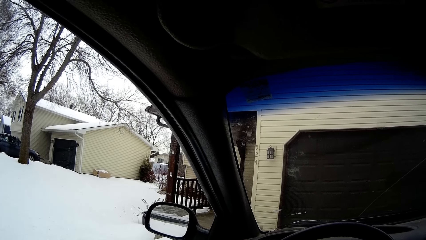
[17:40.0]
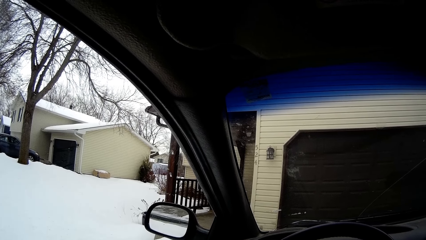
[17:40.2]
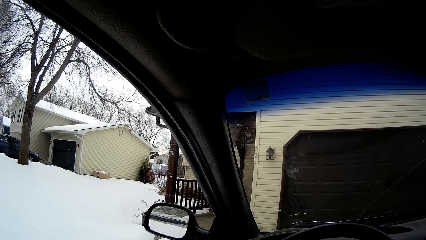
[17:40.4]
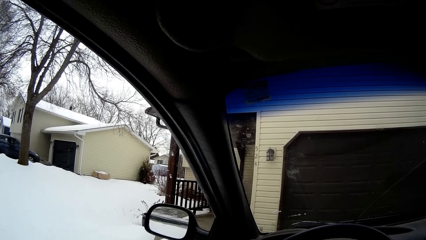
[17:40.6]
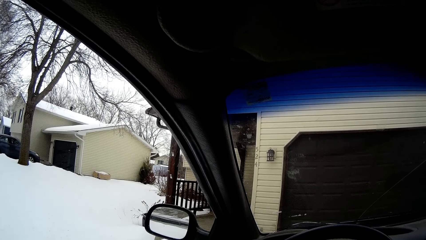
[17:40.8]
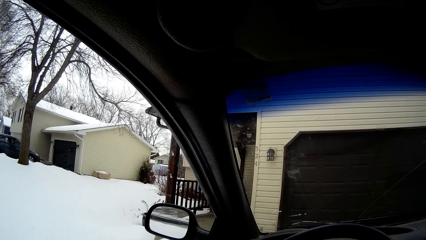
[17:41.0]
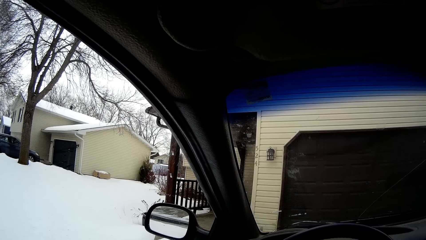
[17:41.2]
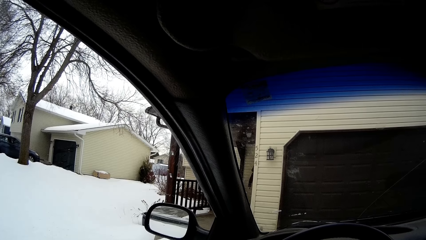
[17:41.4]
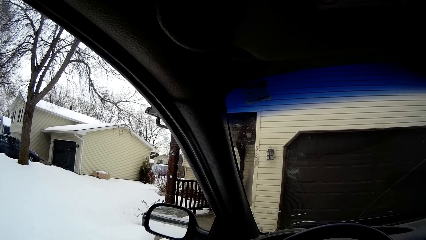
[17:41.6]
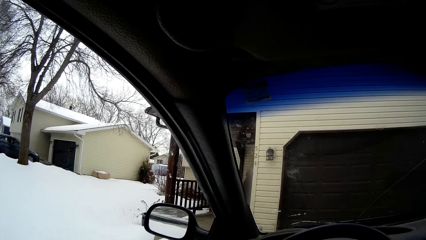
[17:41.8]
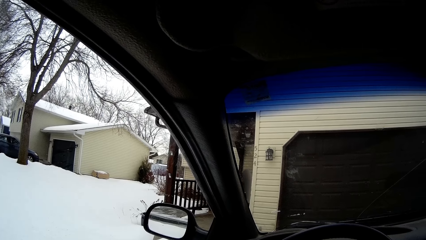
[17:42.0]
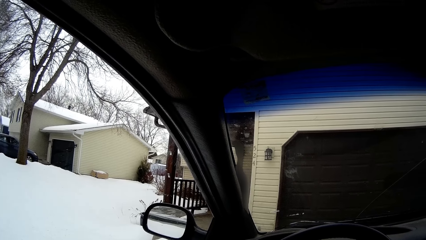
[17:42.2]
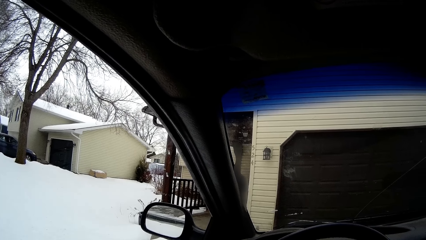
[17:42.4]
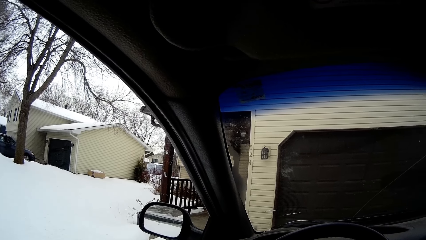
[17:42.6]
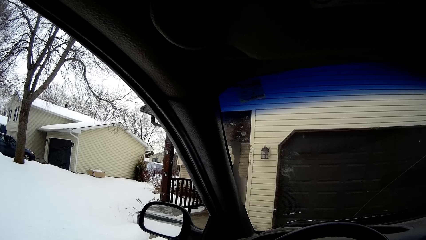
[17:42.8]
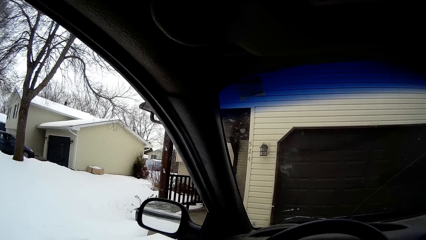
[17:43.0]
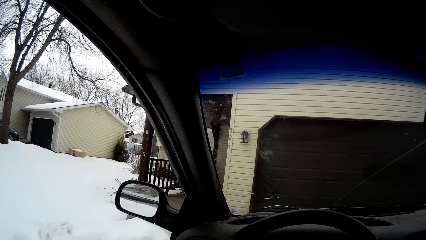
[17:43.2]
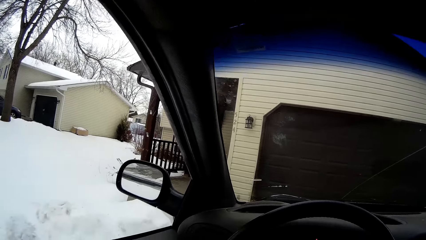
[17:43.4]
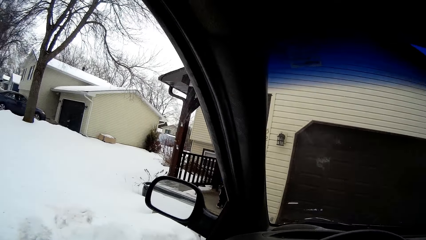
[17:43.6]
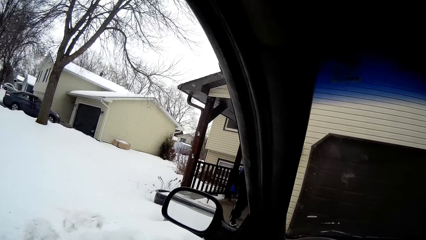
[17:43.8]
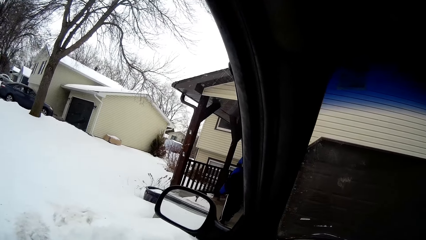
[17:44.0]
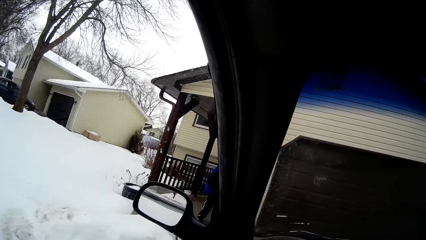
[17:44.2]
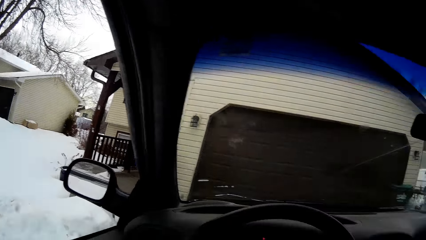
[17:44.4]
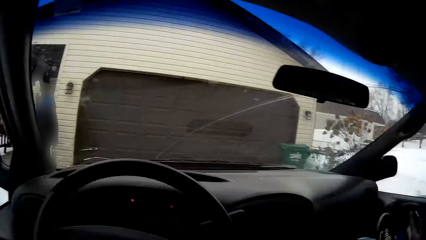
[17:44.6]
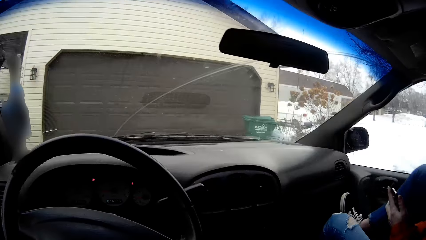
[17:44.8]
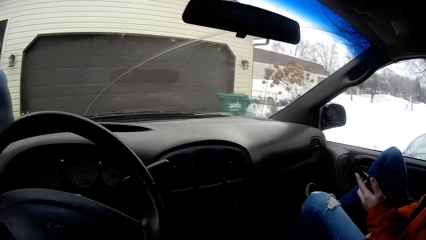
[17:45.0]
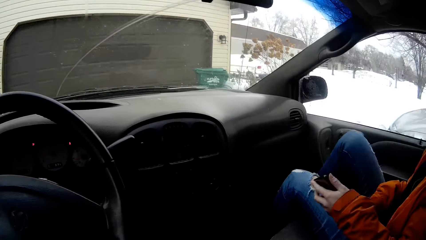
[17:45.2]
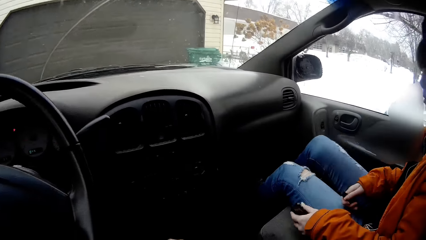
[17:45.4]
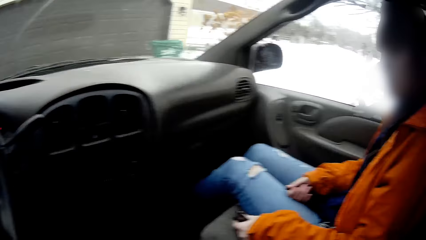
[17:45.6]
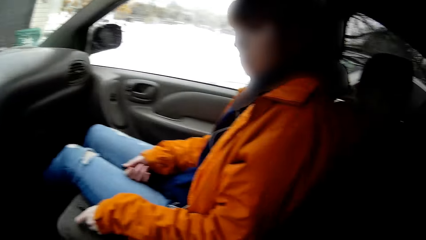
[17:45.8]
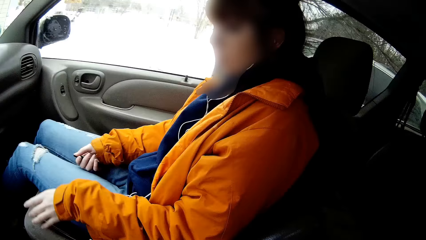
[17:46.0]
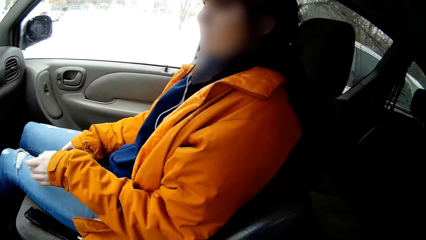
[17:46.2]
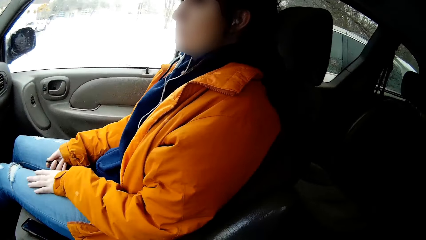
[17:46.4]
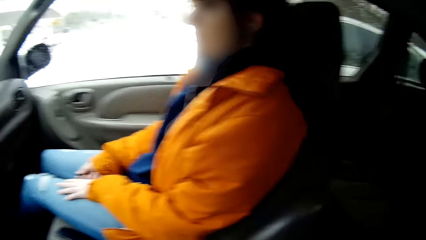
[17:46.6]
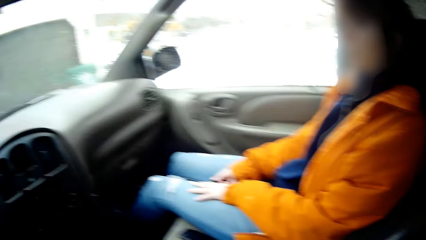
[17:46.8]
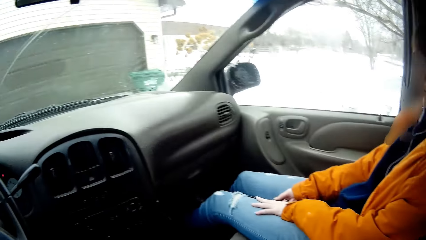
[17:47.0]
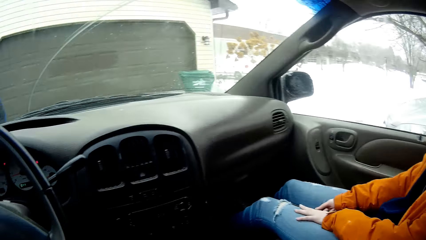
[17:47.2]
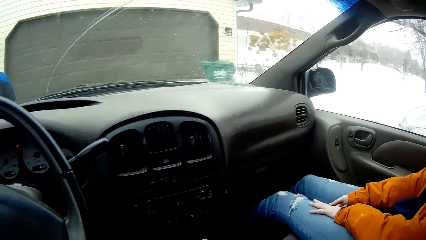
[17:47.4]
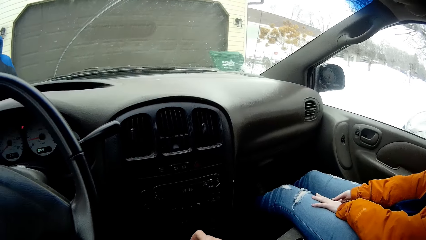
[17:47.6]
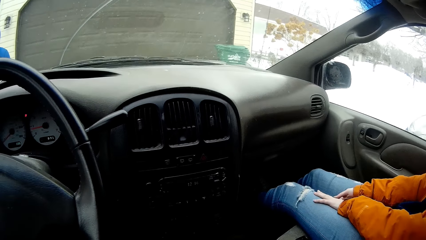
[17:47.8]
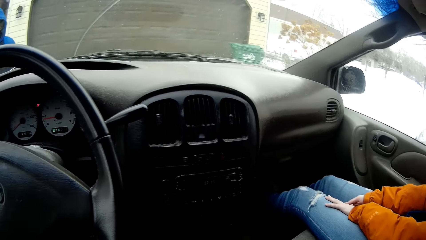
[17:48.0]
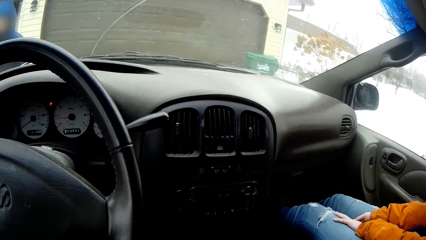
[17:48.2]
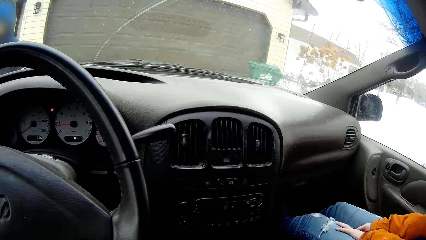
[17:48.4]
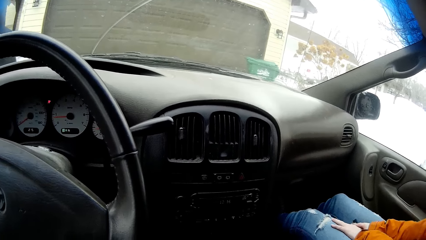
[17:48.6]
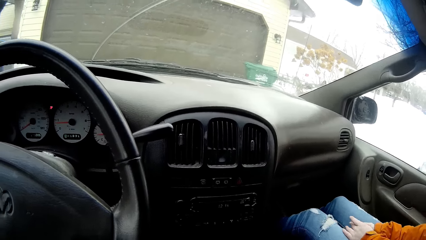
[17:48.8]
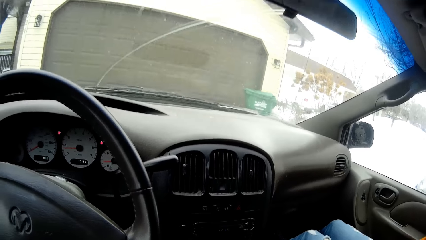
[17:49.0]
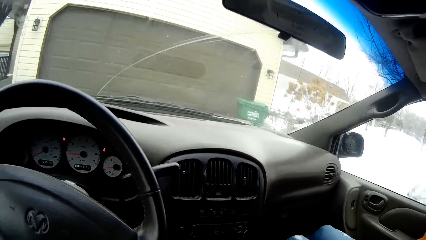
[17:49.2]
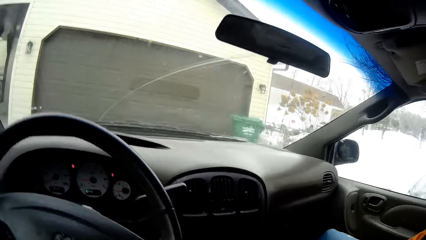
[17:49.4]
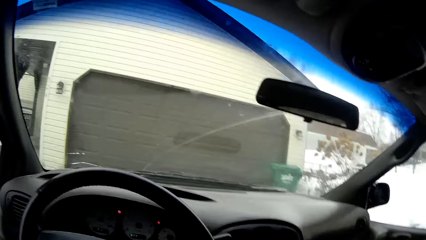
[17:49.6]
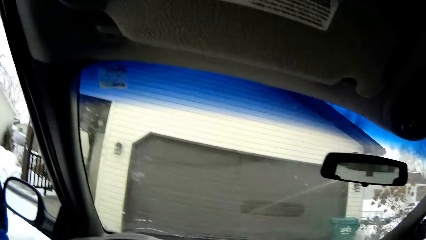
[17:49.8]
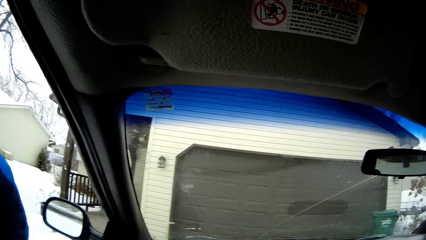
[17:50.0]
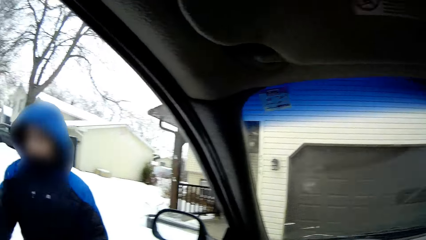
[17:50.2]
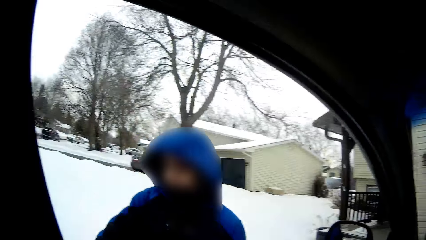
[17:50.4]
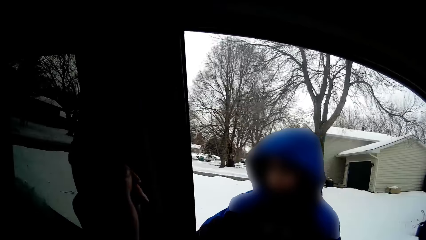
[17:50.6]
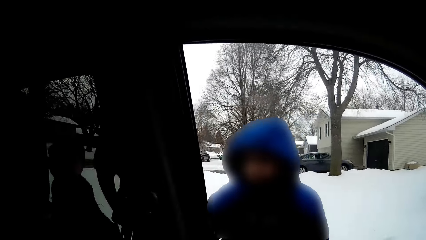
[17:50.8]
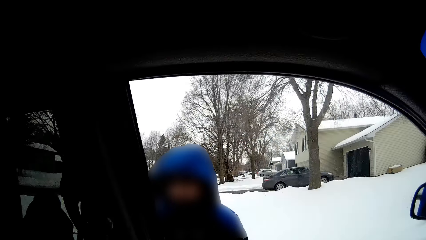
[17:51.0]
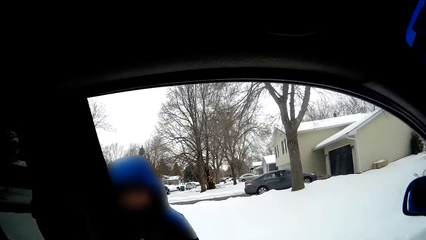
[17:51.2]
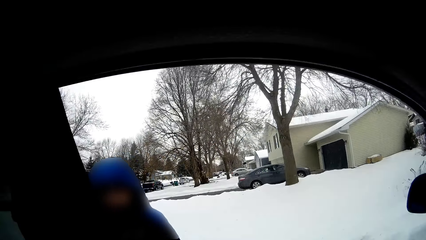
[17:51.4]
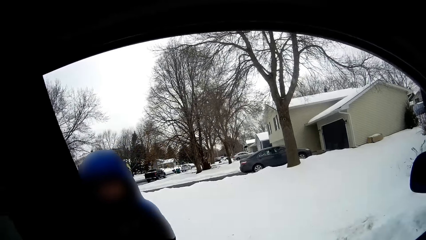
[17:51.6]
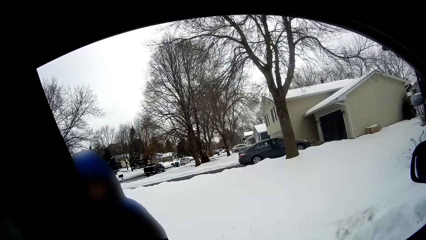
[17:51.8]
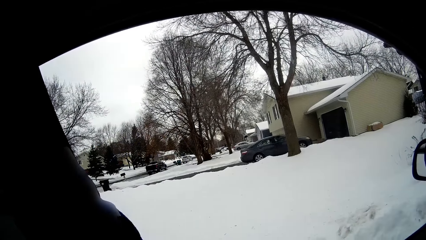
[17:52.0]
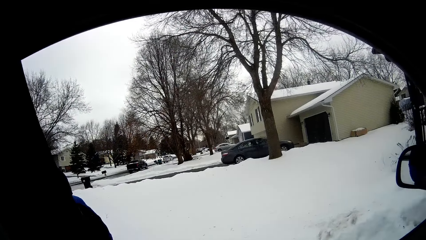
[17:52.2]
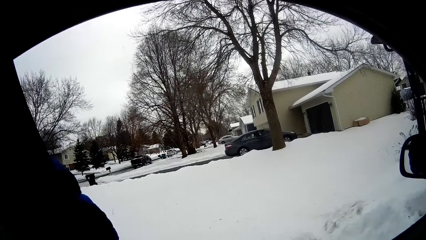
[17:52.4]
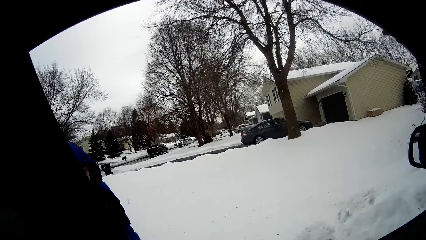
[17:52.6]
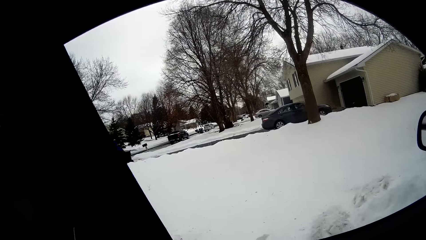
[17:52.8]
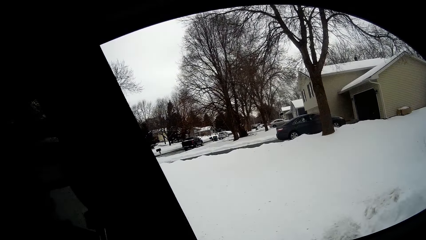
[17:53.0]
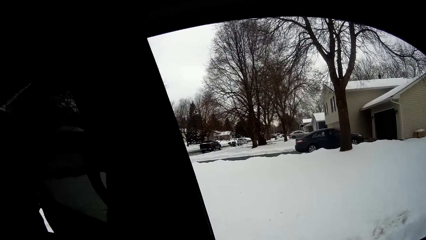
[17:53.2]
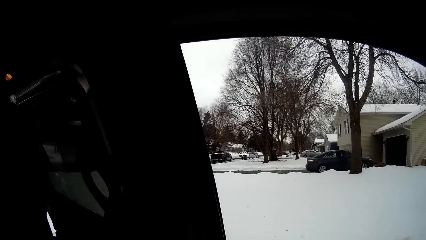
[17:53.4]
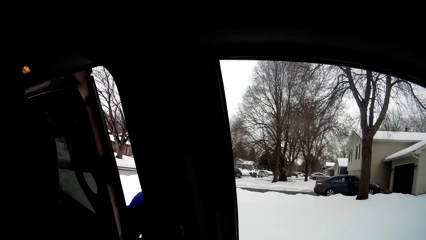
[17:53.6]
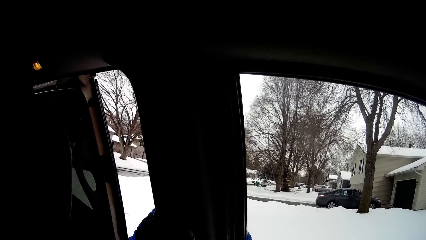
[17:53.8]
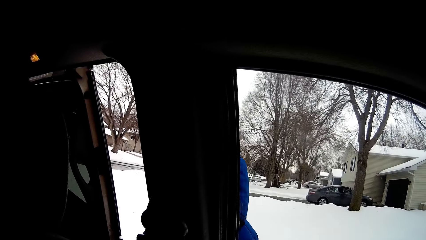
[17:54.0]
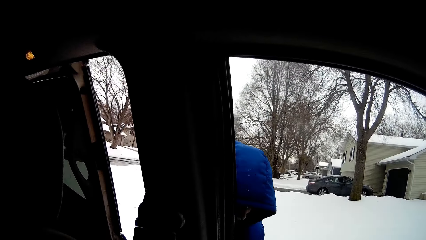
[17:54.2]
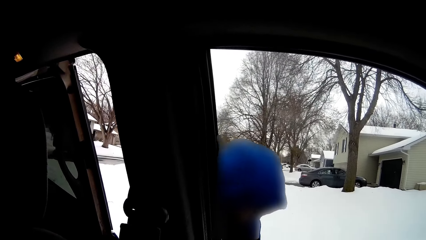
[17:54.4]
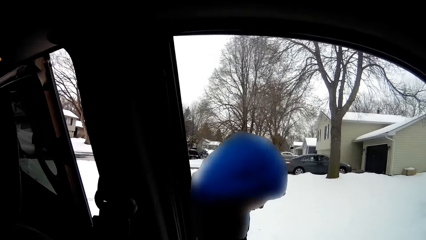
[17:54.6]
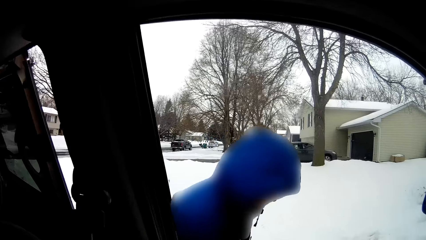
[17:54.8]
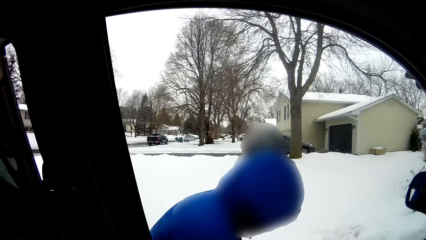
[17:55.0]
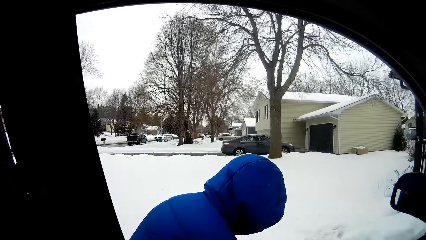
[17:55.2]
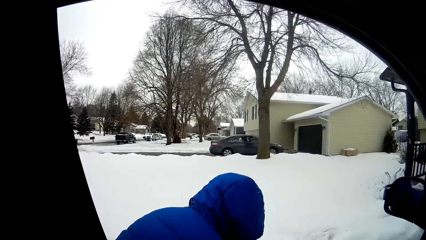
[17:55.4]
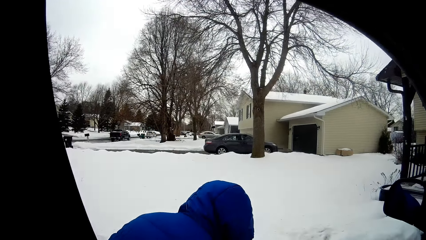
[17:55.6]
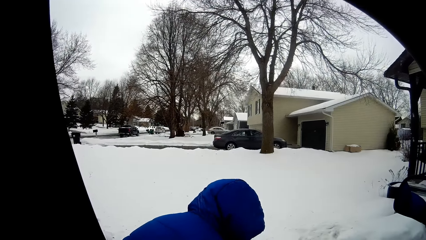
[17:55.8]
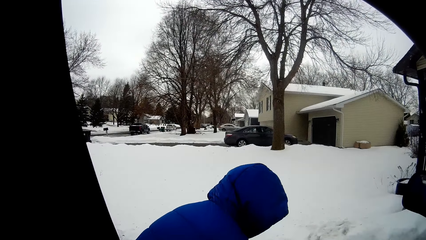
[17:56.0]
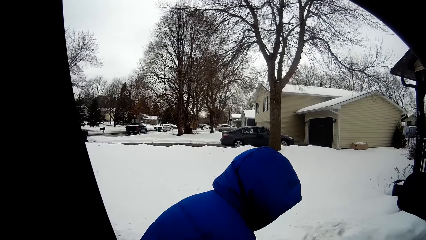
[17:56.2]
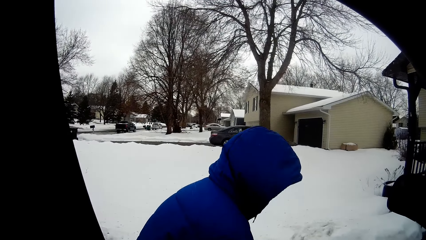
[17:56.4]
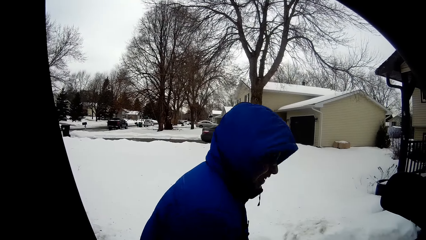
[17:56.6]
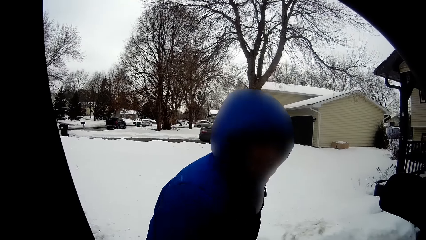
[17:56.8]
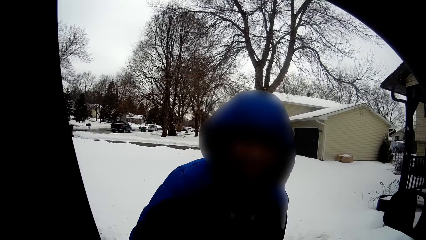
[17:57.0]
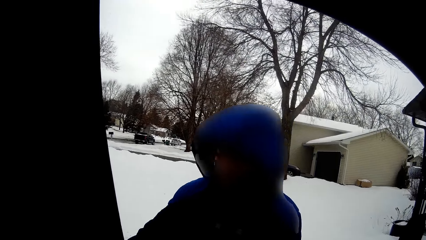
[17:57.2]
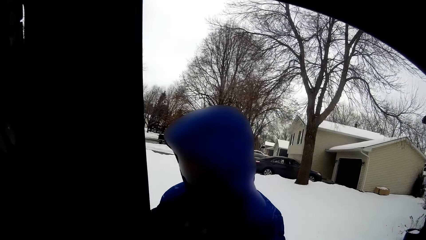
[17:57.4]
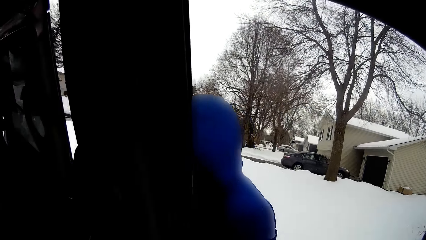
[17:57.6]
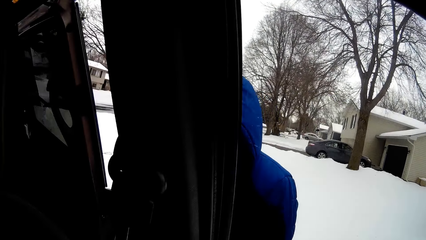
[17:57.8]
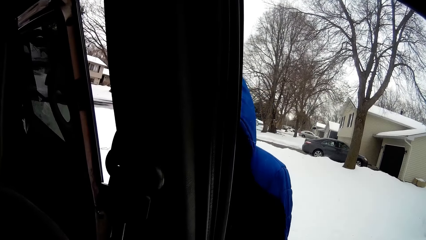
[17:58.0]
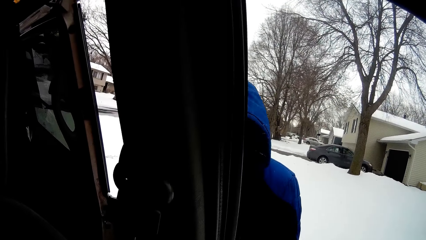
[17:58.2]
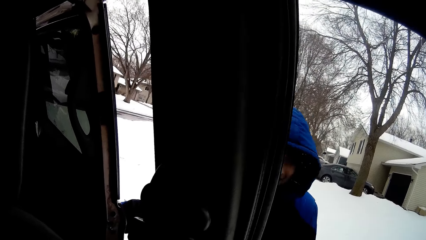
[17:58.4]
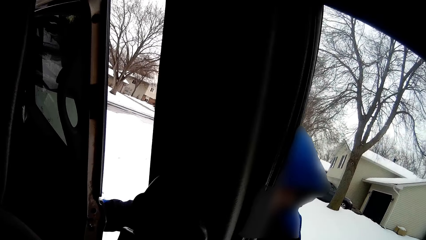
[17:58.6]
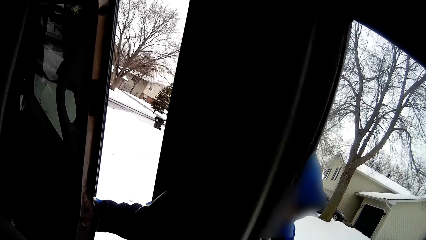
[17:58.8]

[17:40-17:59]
A boy walks out of the house. The girl drops her right leg from the dashboard and drops a phone on the front passenger seat with her left hand. The boy walks to the car. The camera wearer interacts with the boy. She lifts her left hand to the passenger door at the back. The boy opens the passenger door at the back with his right hand.
